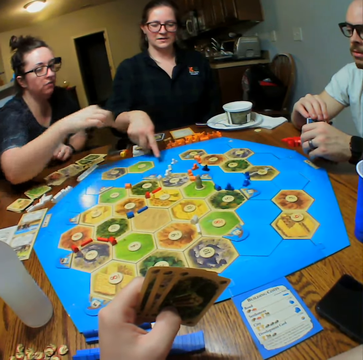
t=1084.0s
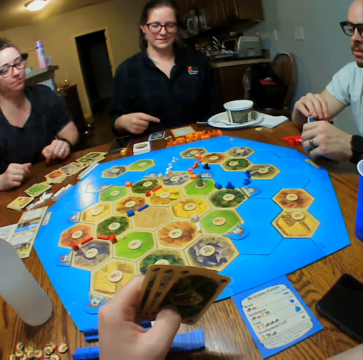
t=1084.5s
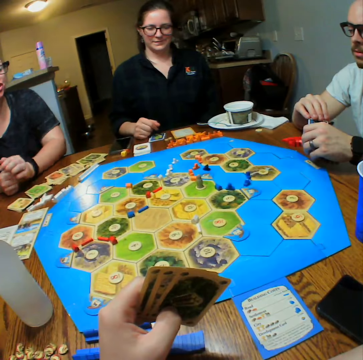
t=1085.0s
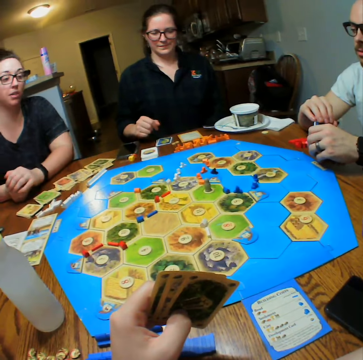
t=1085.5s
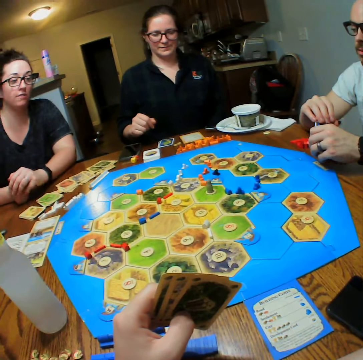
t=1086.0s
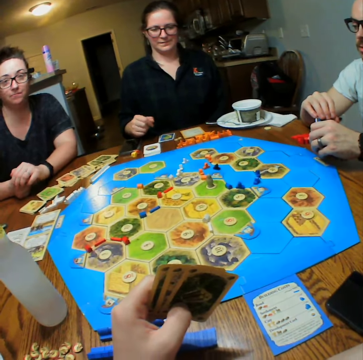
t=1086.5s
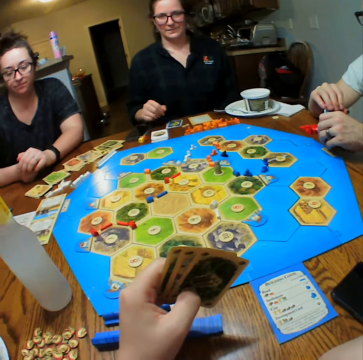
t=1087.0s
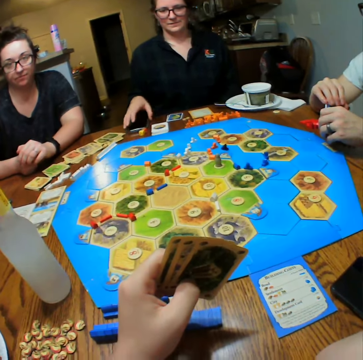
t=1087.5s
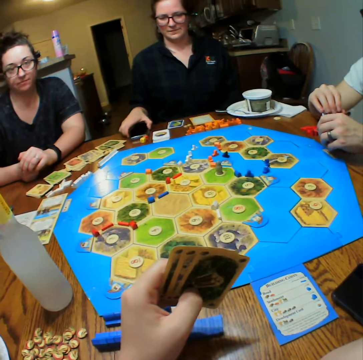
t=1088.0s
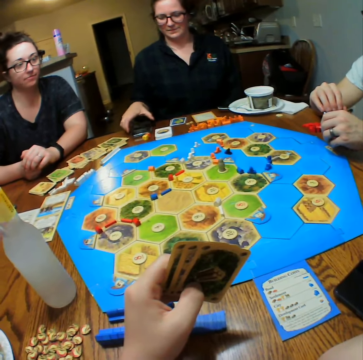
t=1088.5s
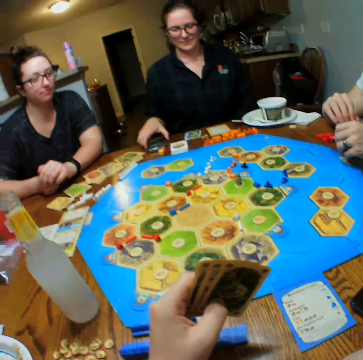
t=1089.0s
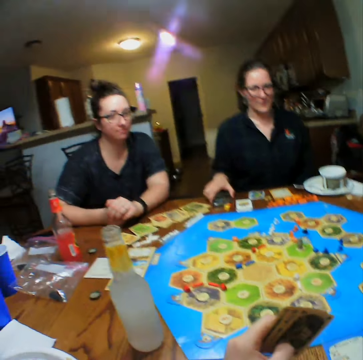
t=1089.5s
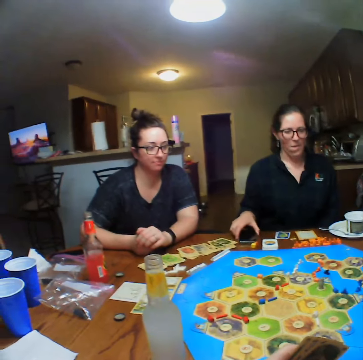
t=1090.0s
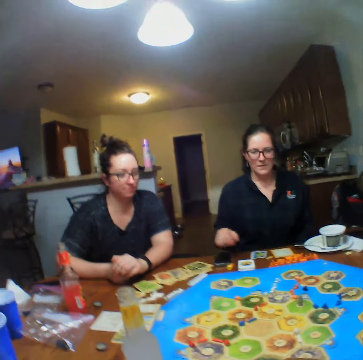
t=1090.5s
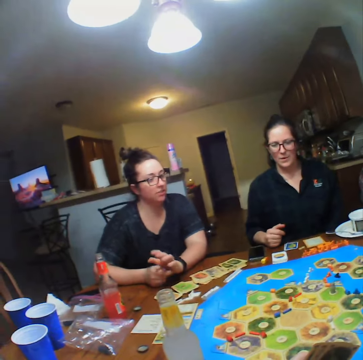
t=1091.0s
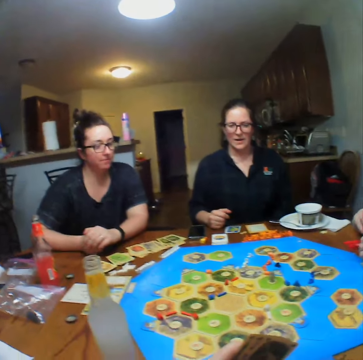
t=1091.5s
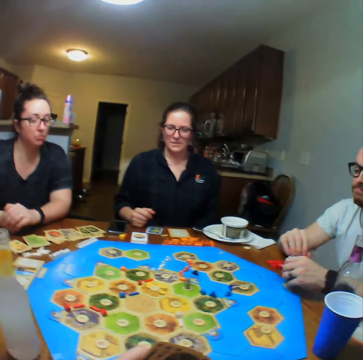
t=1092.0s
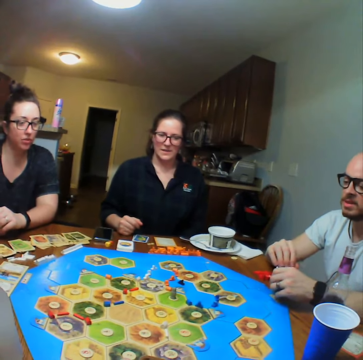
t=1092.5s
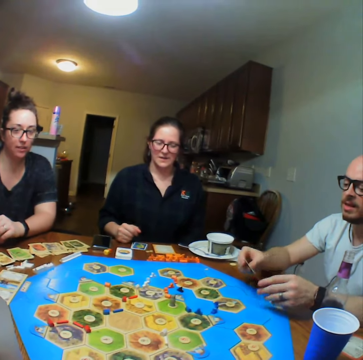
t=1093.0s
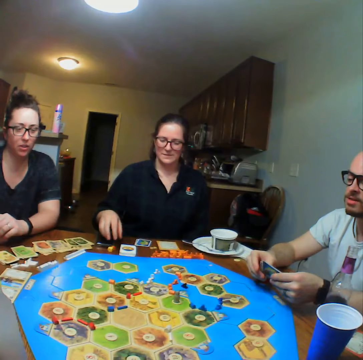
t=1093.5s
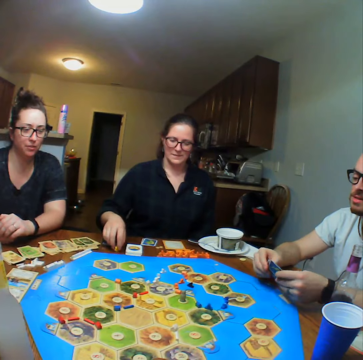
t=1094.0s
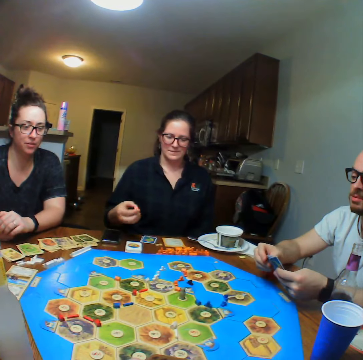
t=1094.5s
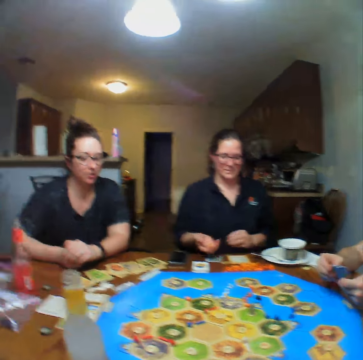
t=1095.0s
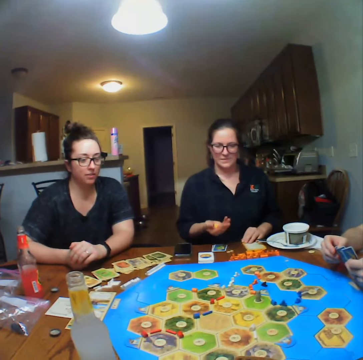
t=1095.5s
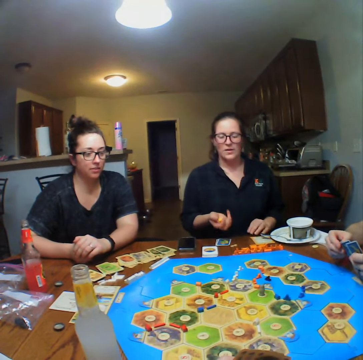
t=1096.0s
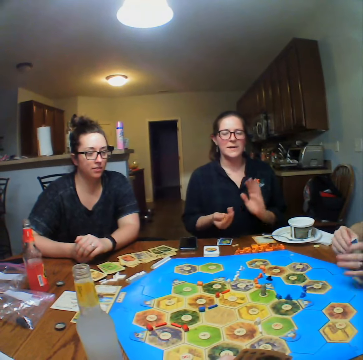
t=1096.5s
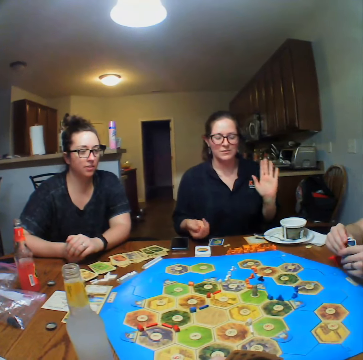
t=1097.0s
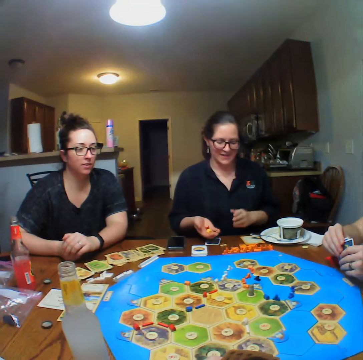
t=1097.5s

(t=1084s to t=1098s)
A lady holds the phone. The lady touches the phone. The camera wearer looks around. Another lady talks. The first lady picks up the dice from the table and shakes the dice in her hand.

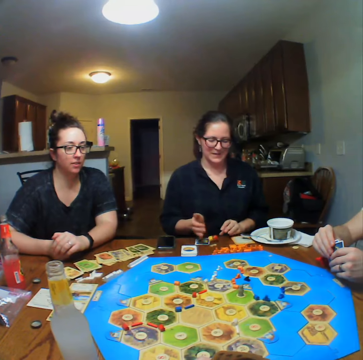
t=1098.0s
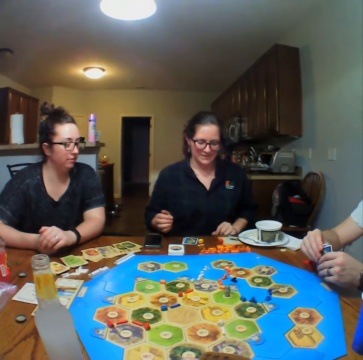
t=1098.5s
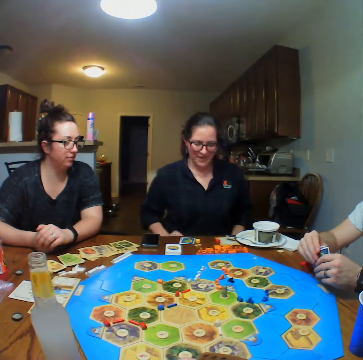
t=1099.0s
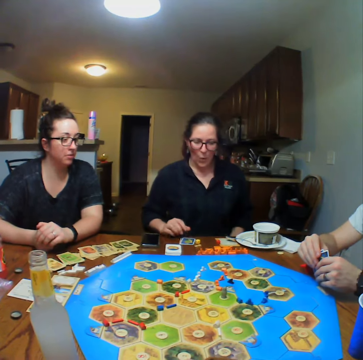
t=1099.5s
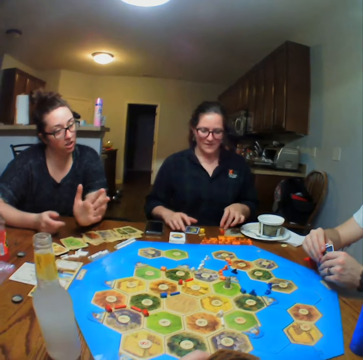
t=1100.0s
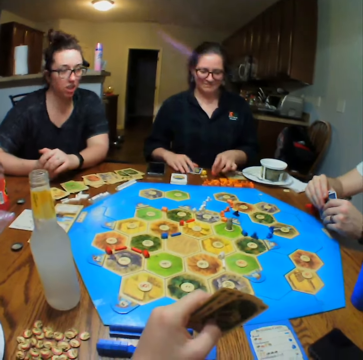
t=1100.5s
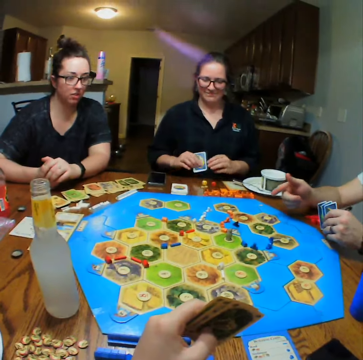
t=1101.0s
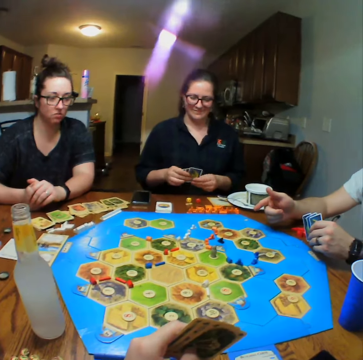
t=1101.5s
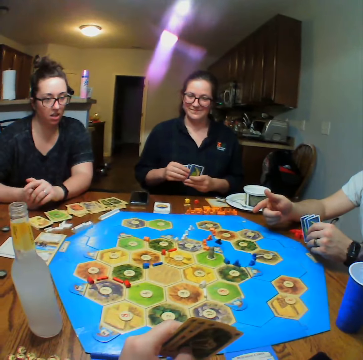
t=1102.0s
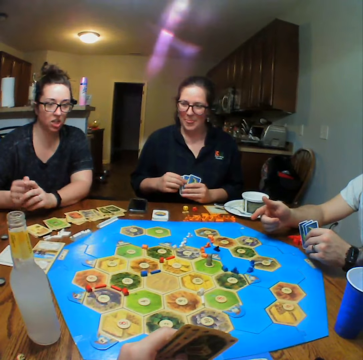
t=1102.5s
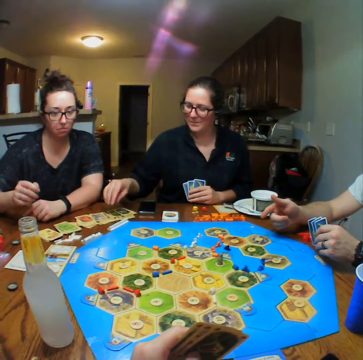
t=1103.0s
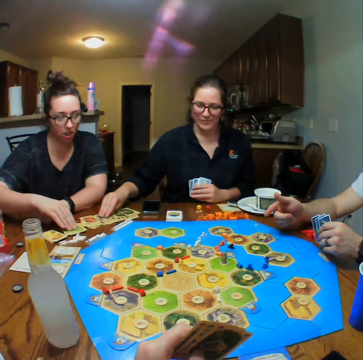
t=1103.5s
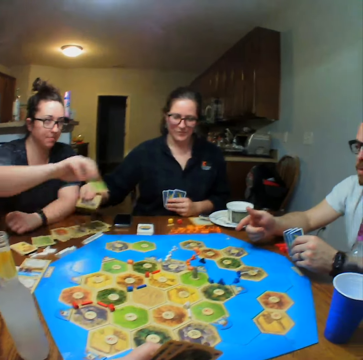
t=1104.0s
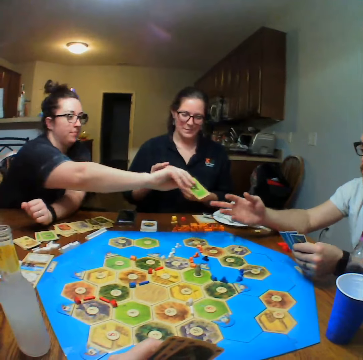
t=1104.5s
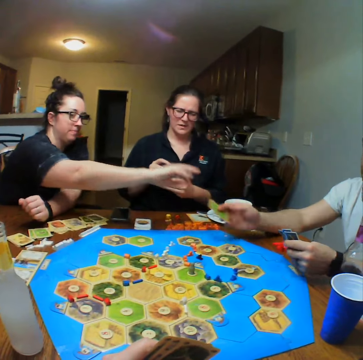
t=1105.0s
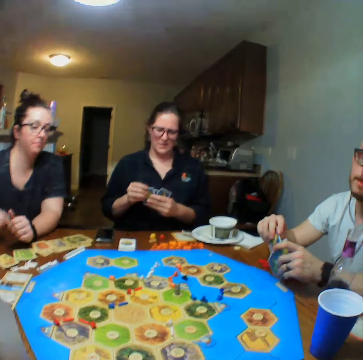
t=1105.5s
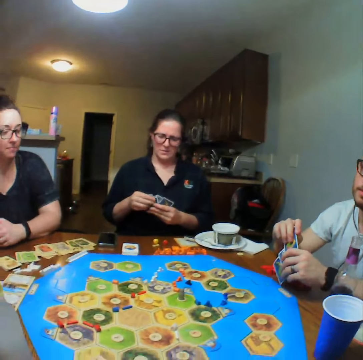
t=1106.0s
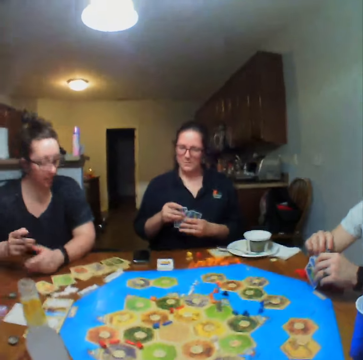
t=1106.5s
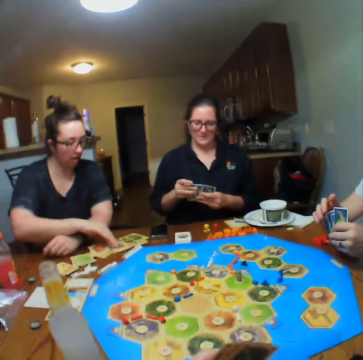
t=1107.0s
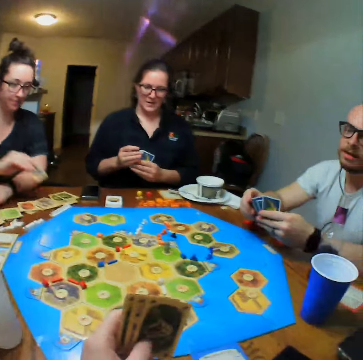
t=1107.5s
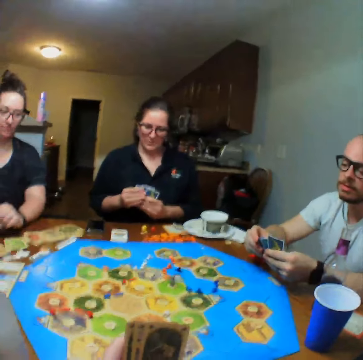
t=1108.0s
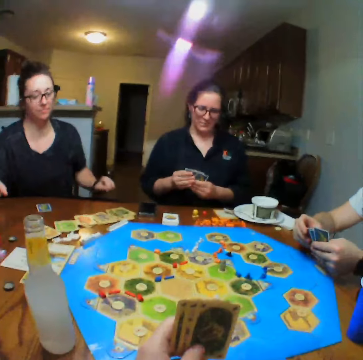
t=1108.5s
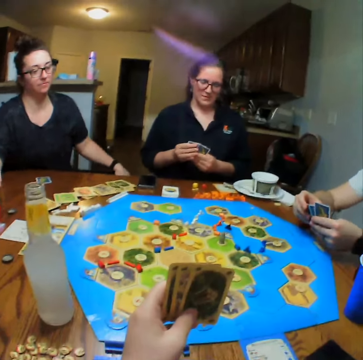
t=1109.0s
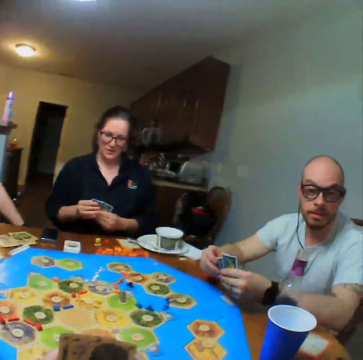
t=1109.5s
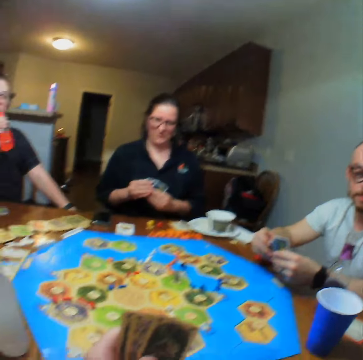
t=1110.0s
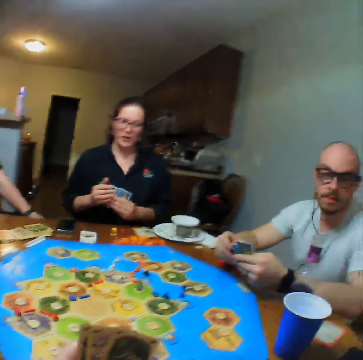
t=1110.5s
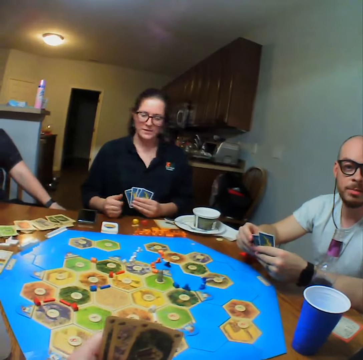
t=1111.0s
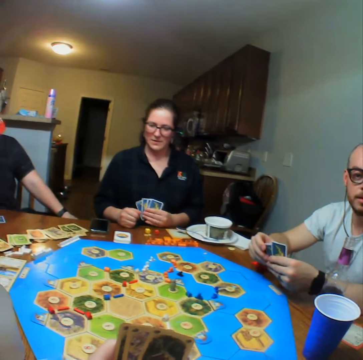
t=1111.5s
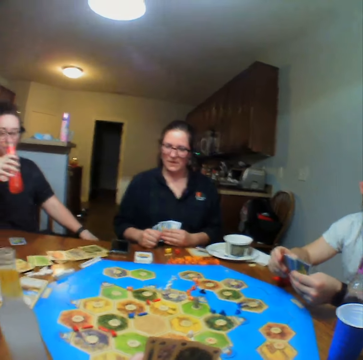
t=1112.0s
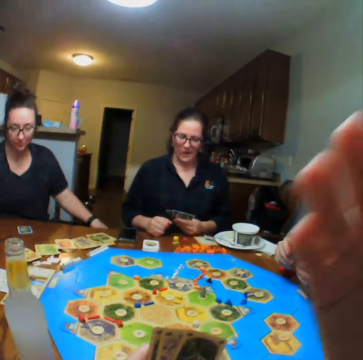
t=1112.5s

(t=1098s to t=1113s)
A lady throws the dice on the table. Another lady talks. The first lady picks up the cards from the table. The other lady picks up a card from the table. The first lady picks up a card from the table. The other lady gives a man a card. The camera wearer looks around. The other lady picks up a card from the table, places a card on the table and drinks the lemonade.

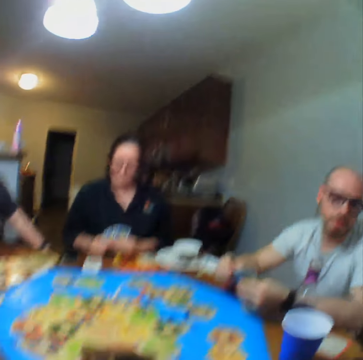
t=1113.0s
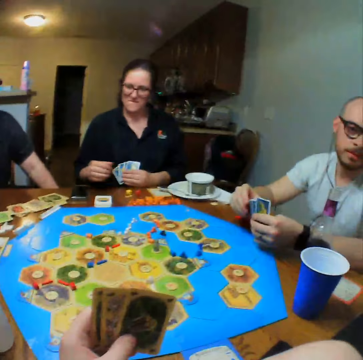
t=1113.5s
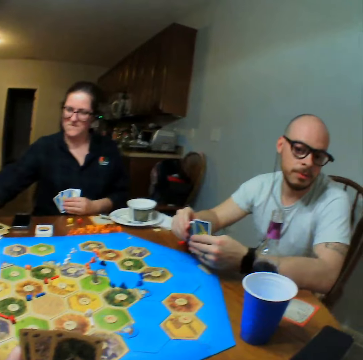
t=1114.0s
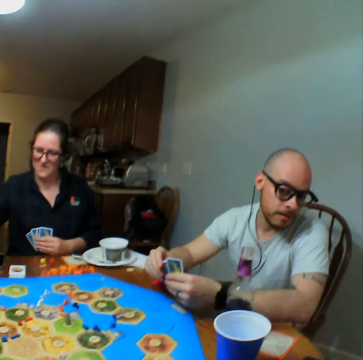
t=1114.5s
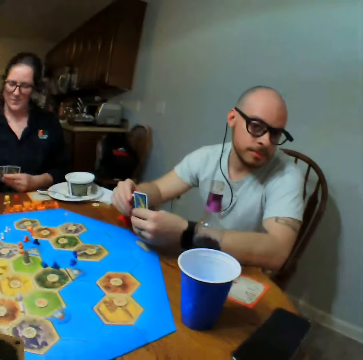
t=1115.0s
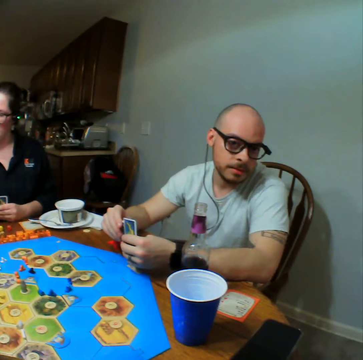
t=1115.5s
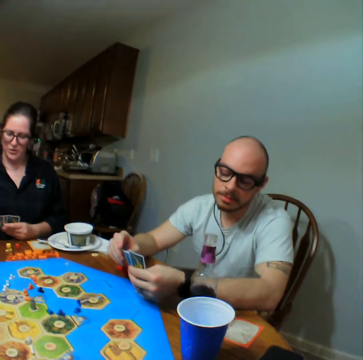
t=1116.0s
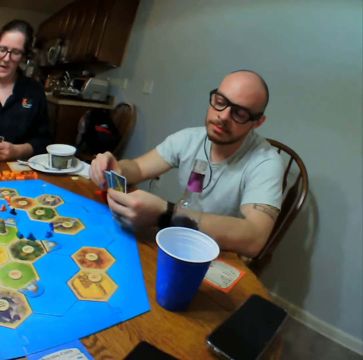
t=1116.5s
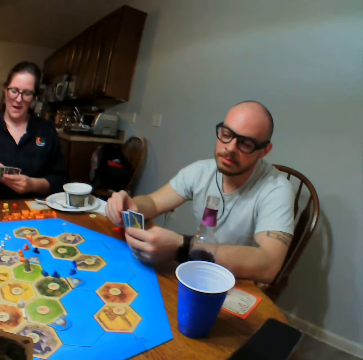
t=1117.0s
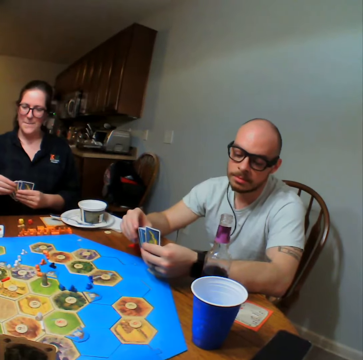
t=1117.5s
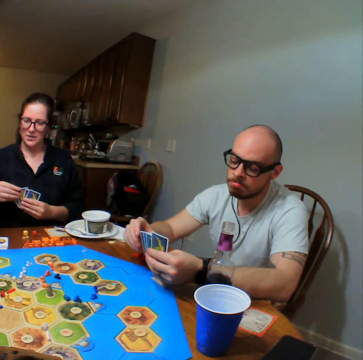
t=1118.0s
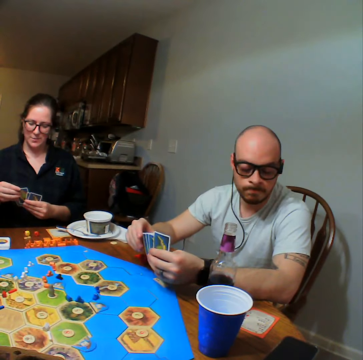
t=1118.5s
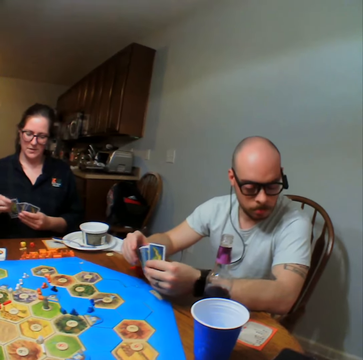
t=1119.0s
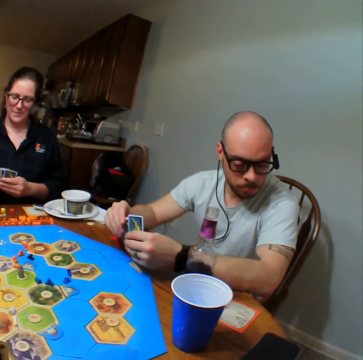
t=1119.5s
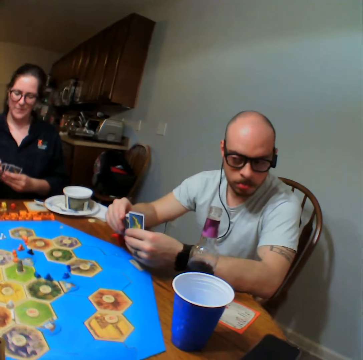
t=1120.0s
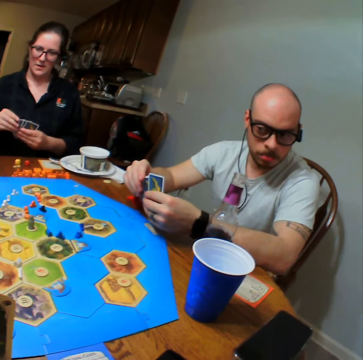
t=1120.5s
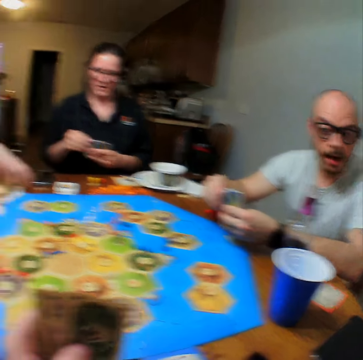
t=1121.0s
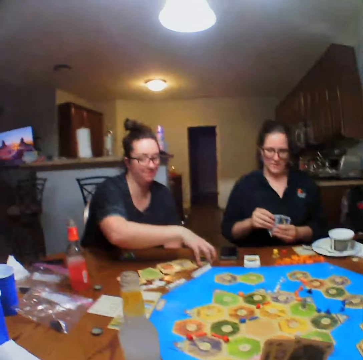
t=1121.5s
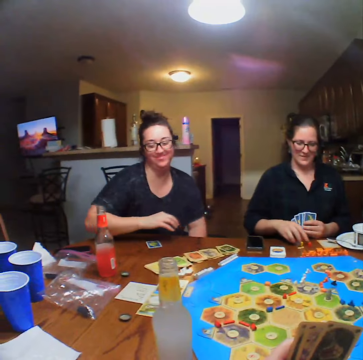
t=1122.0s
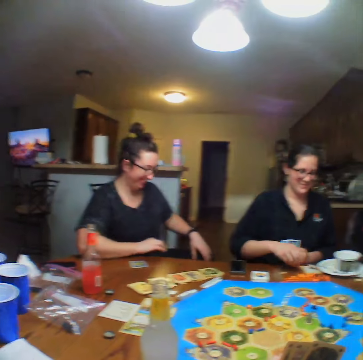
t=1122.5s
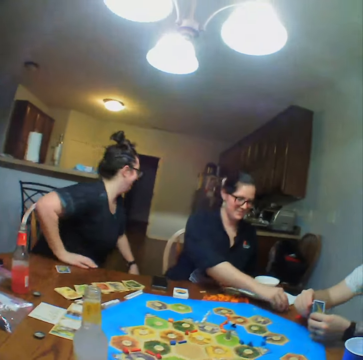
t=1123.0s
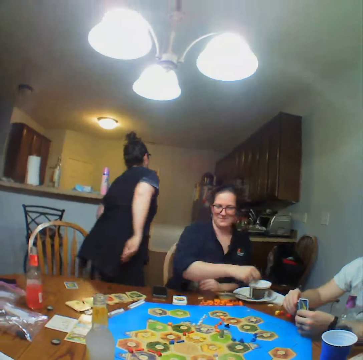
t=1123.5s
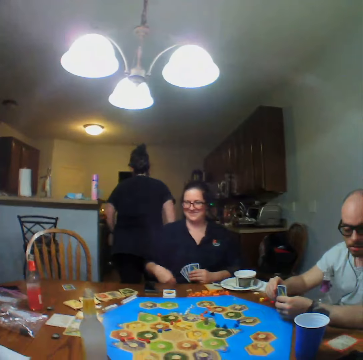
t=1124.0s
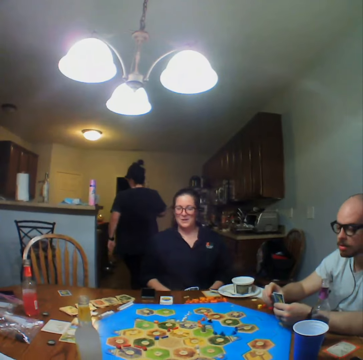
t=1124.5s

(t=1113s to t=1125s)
The camera wearer talks to a man. A woman picks up a dice from the table and places the dice on the table. Another woman walks to the kitchen.
